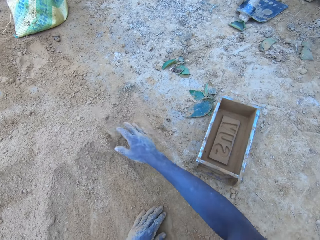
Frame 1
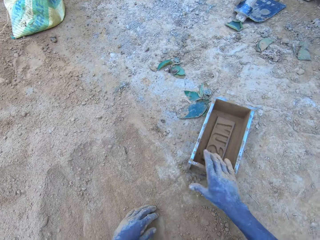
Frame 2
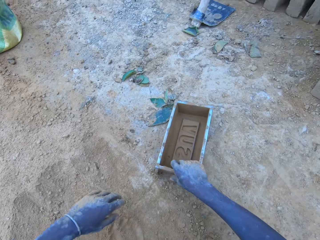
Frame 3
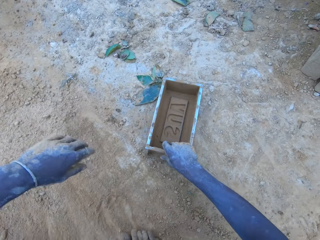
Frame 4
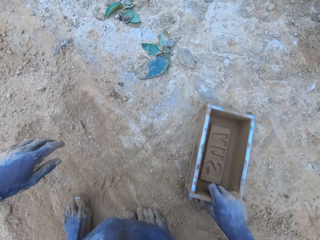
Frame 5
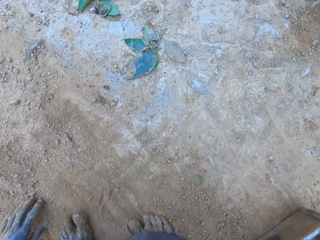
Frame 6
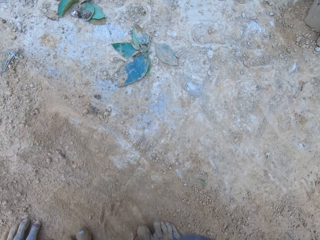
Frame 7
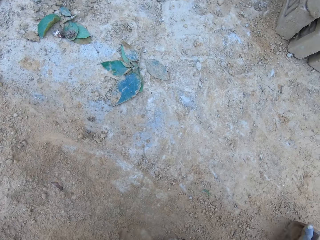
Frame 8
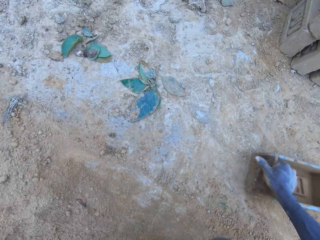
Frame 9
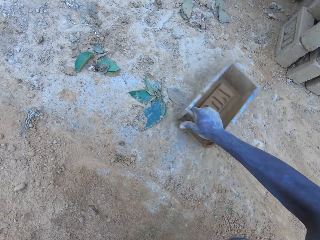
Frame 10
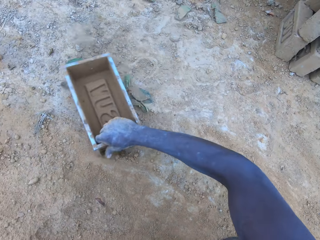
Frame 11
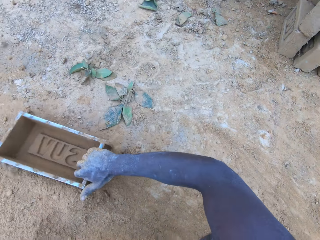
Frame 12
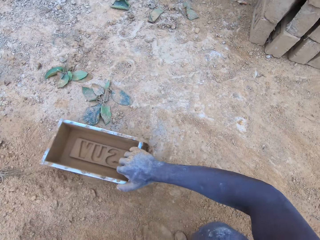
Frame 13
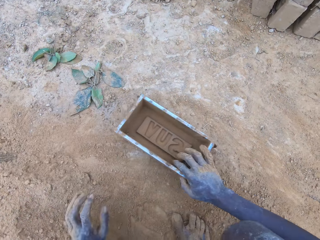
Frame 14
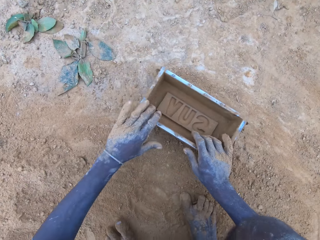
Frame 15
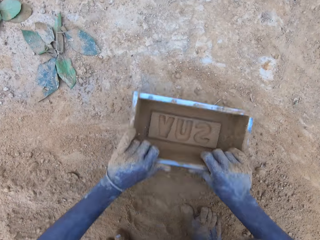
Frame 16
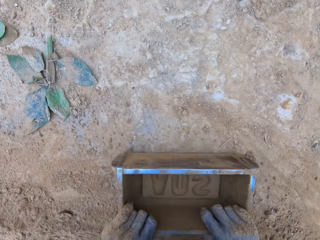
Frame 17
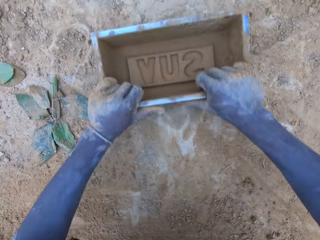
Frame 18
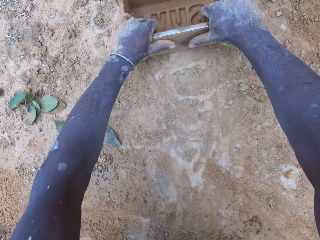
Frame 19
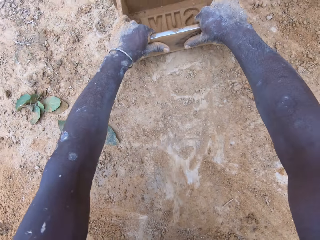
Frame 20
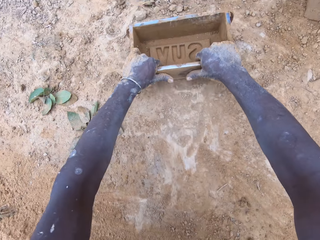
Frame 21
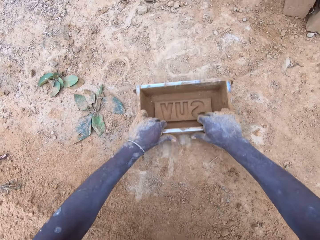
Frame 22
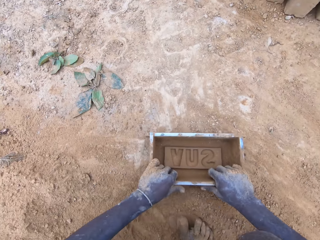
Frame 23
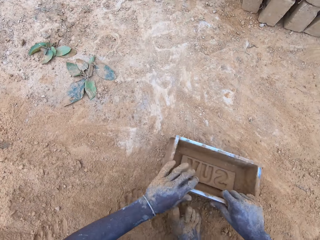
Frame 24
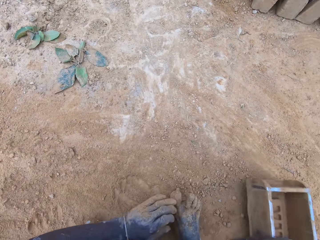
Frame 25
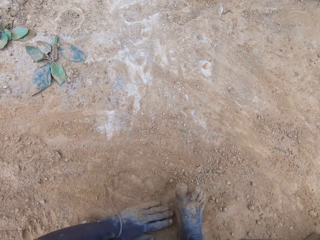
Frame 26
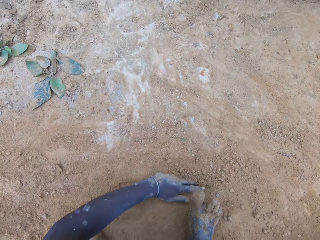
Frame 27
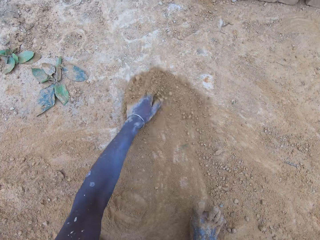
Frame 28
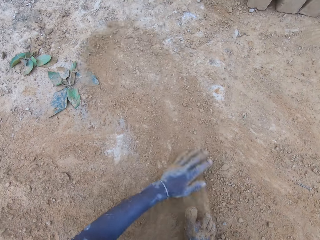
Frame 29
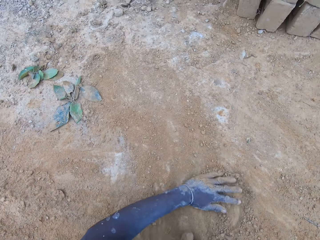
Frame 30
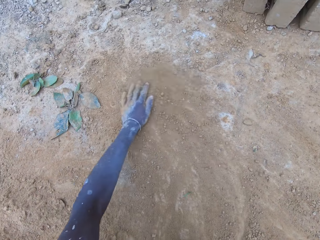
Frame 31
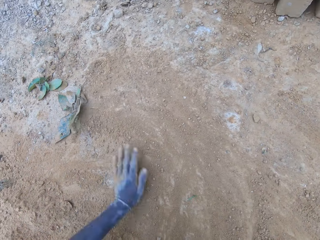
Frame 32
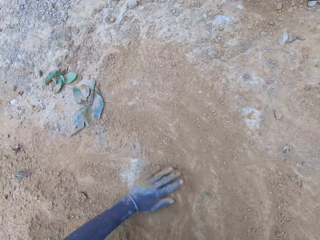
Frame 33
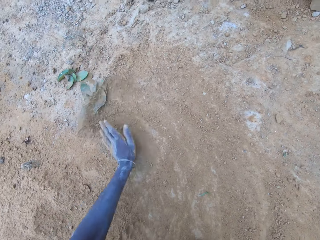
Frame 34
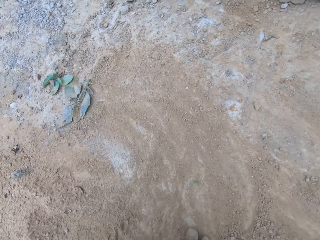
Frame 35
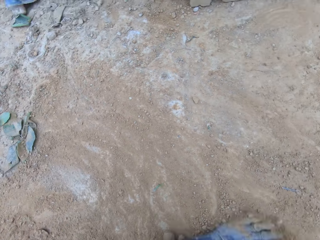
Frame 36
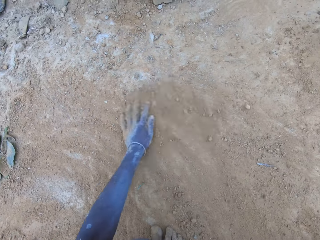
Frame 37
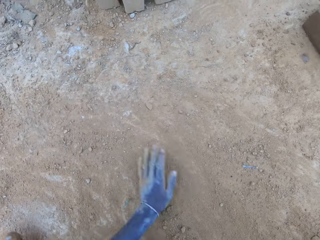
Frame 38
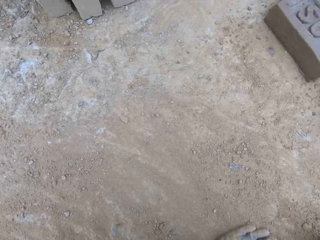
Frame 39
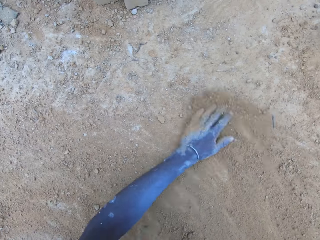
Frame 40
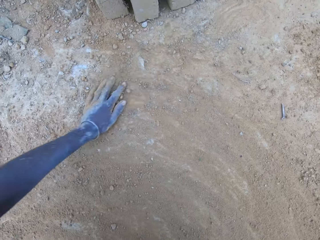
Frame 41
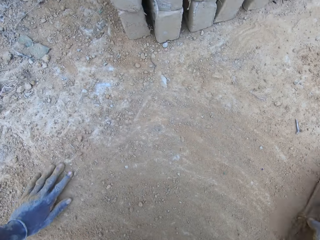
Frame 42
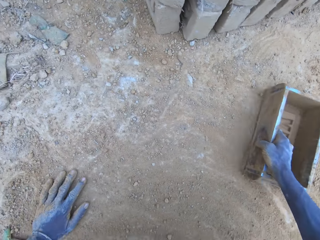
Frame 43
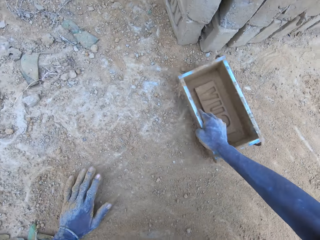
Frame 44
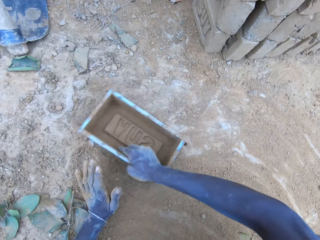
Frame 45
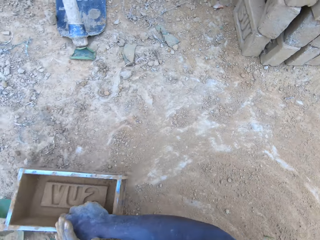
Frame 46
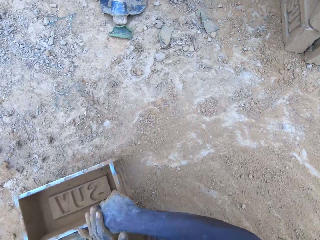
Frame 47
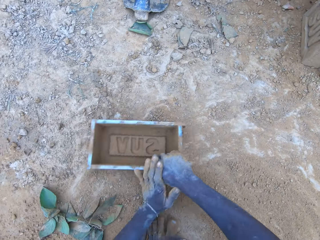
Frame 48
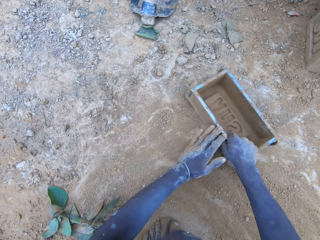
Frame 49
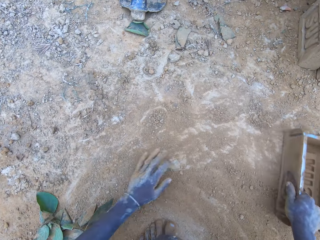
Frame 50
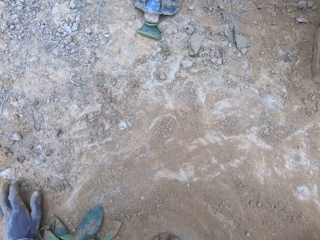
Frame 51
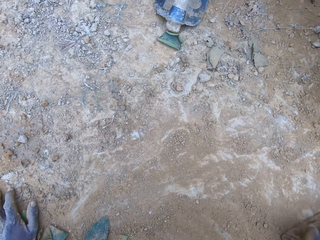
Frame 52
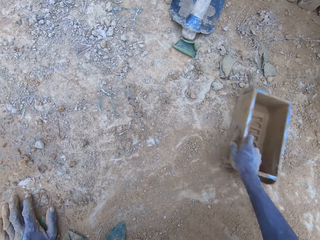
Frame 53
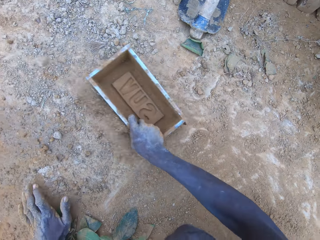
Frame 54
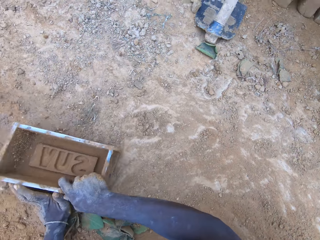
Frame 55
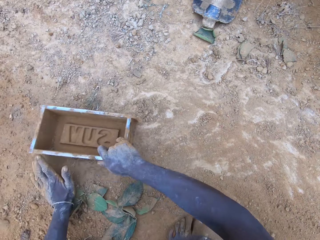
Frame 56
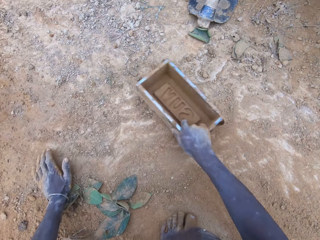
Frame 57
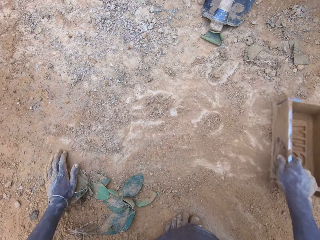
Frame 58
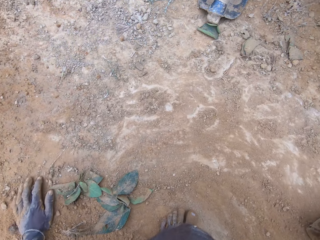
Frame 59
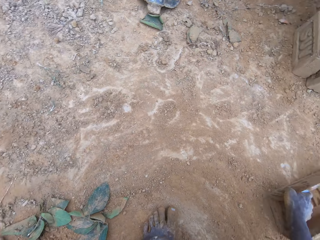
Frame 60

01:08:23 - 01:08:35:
The camera wearer holds the brick mold. They push the soil aside. They push the soil with the brick mold.

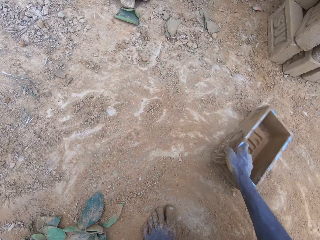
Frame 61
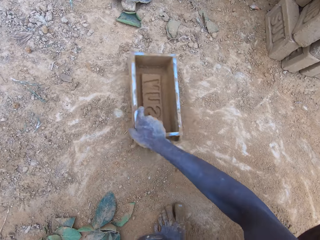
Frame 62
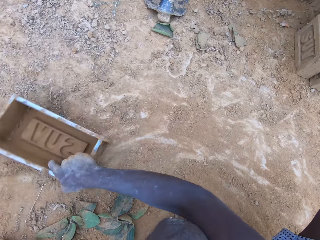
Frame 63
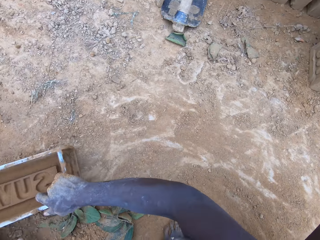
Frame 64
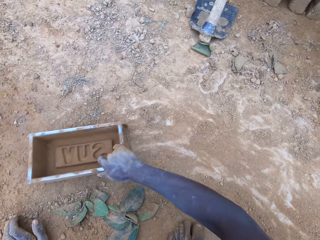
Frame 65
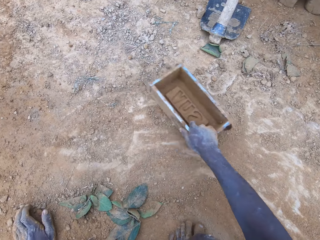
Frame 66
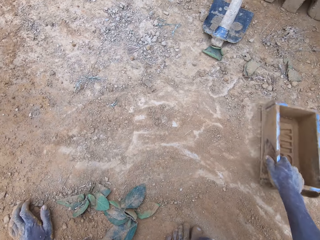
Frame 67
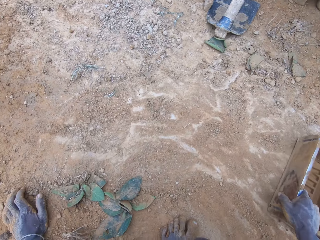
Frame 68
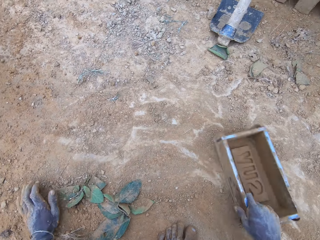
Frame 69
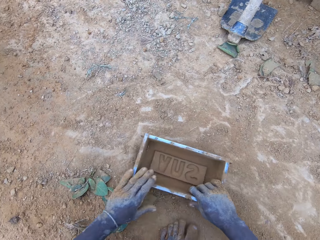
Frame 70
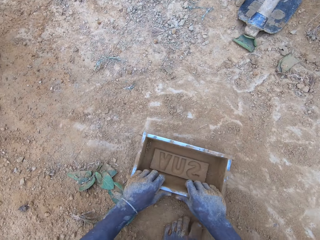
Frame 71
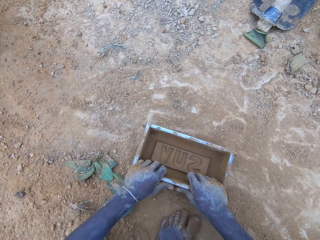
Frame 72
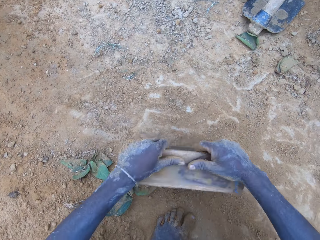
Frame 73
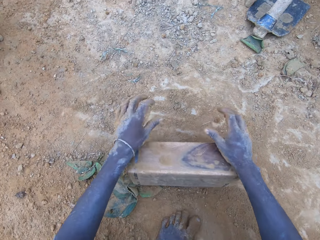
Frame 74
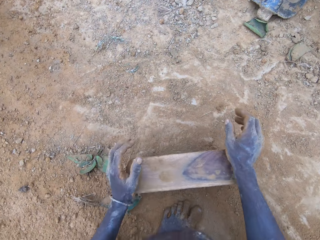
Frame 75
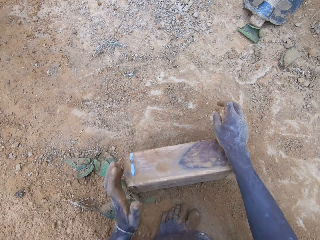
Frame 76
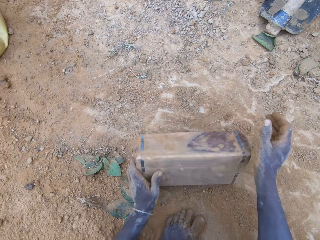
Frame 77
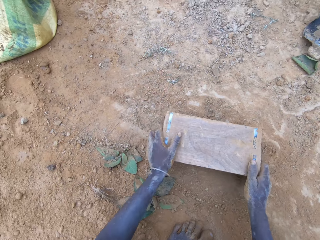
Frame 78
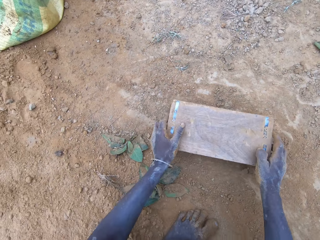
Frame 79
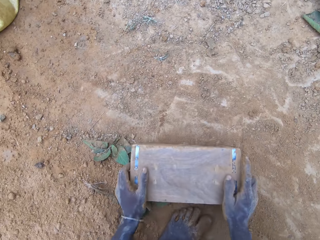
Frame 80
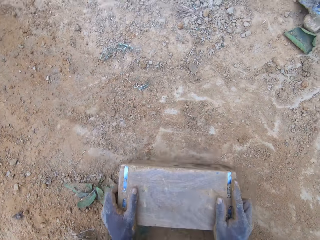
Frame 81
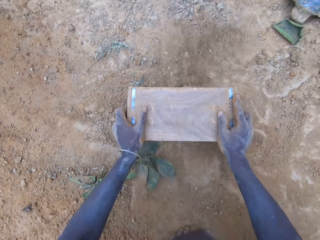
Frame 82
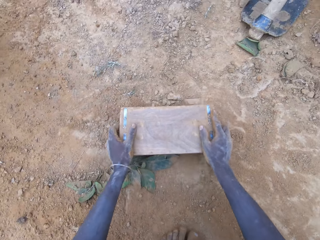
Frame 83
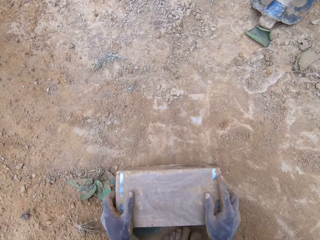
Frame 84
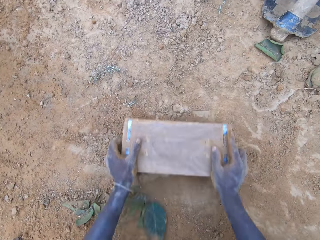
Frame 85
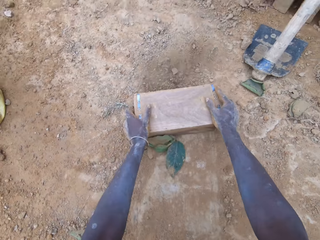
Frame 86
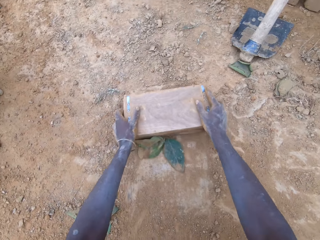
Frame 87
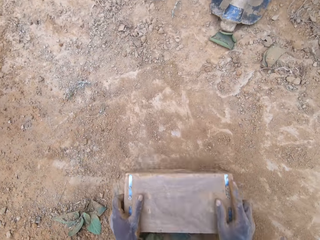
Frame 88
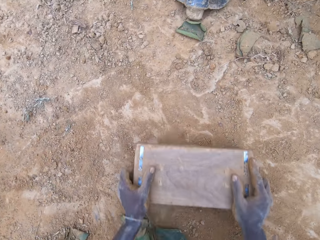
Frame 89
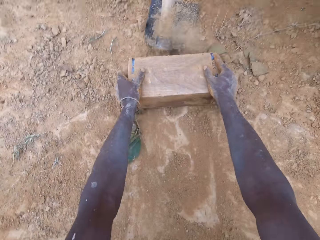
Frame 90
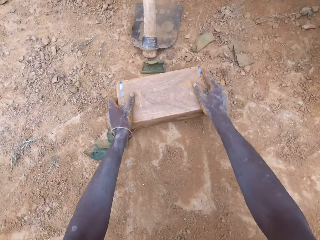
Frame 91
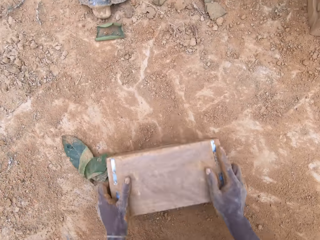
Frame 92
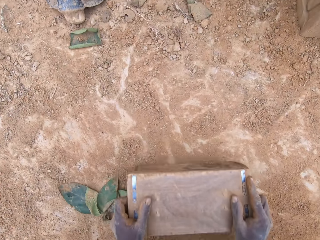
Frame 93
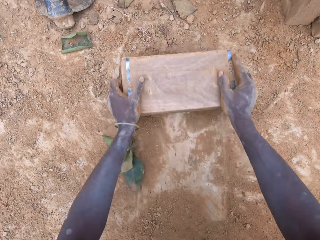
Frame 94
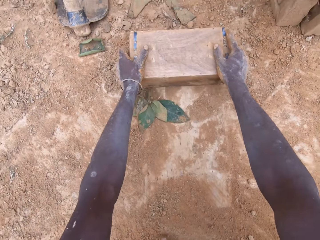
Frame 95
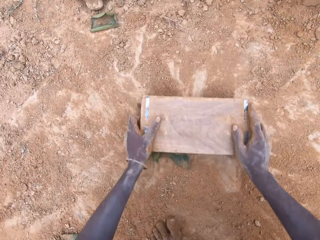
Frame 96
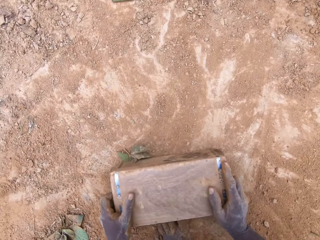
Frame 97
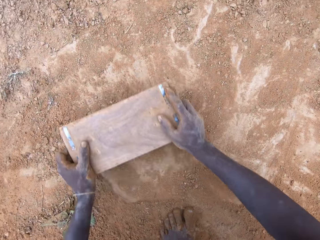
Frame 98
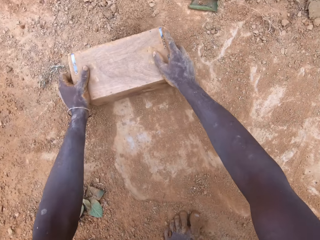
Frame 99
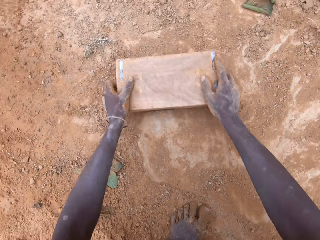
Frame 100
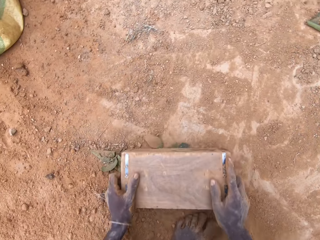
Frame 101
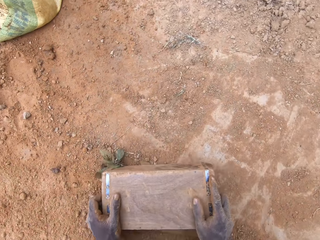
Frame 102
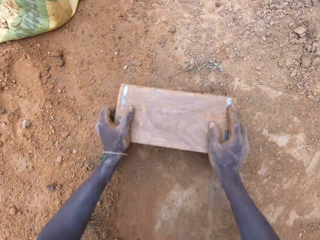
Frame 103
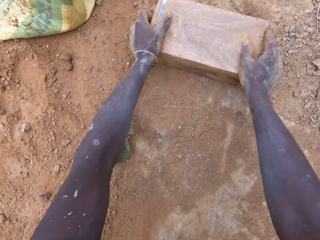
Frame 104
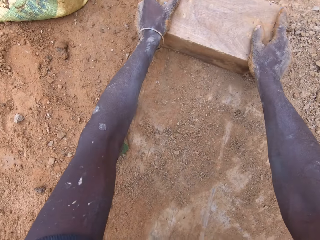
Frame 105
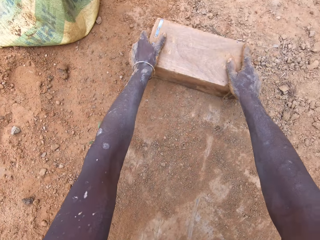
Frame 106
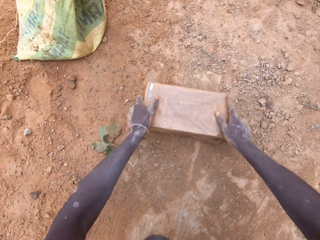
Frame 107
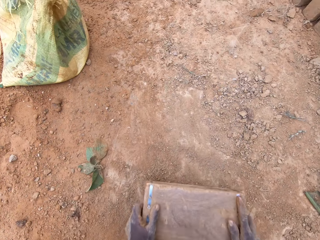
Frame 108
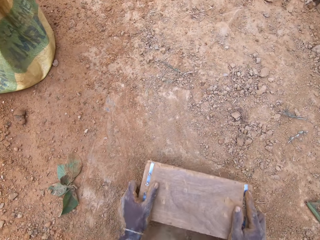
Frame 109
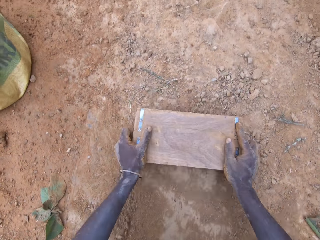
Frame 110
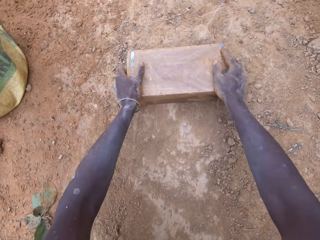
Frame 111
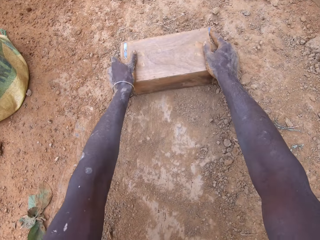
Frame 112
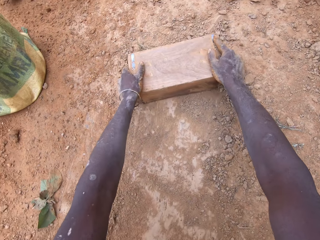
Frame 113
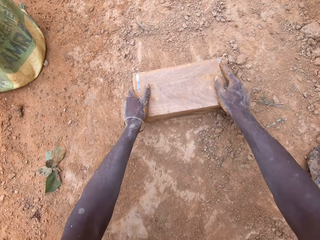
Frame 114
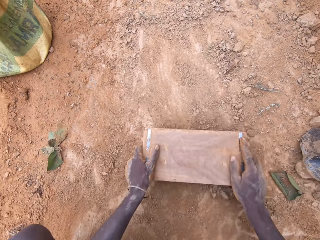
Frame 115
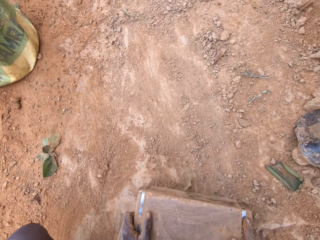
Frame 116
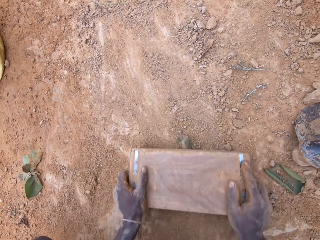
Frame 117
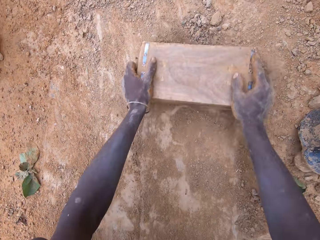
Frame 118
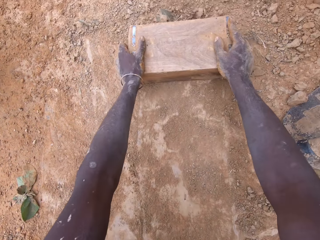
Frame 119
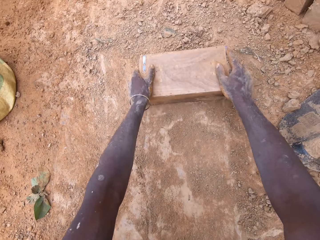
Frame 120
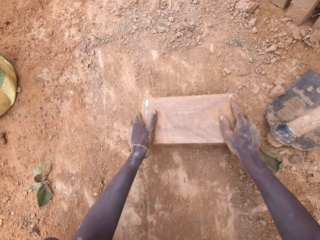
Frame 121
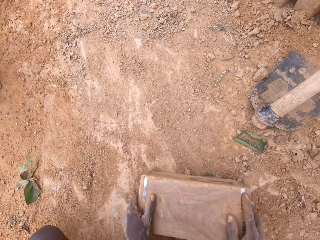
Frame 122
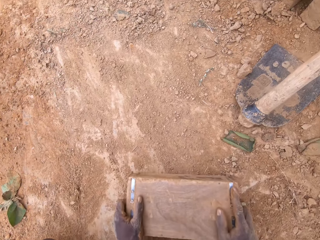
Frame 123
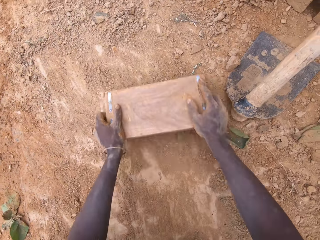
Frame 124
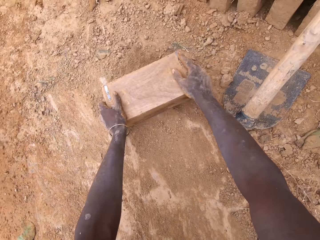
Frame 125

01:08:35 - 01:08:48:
The camera wearer turns the brick mold. They push the brick mold.
